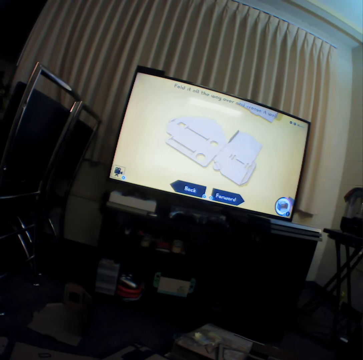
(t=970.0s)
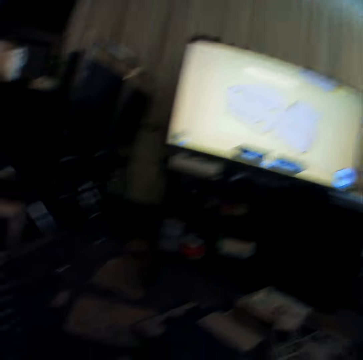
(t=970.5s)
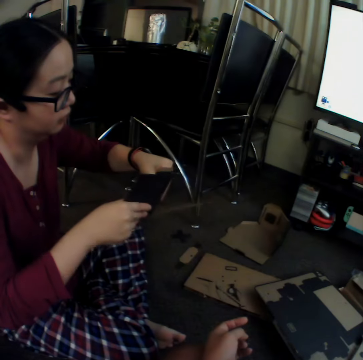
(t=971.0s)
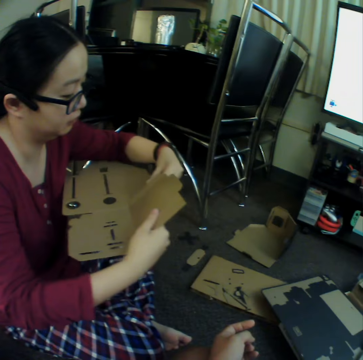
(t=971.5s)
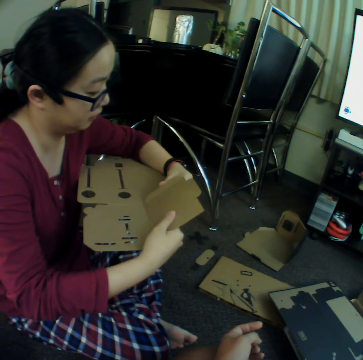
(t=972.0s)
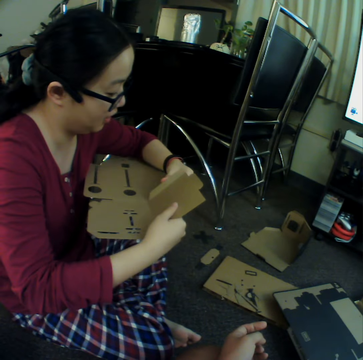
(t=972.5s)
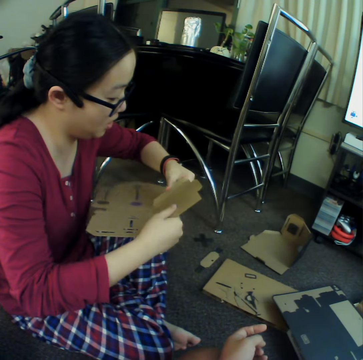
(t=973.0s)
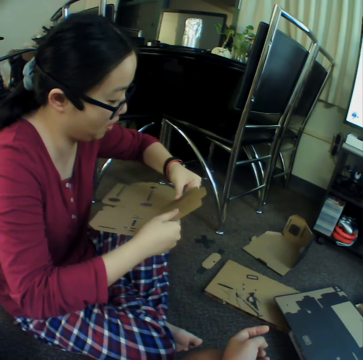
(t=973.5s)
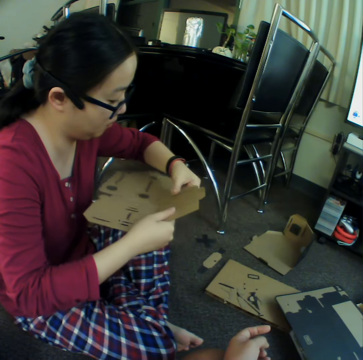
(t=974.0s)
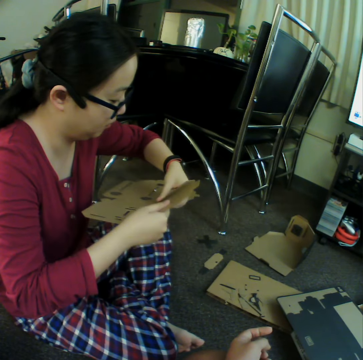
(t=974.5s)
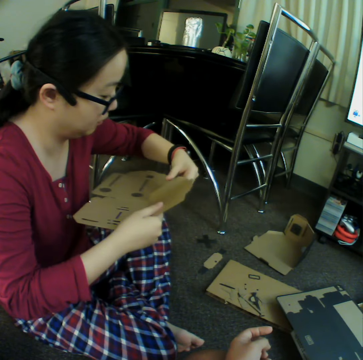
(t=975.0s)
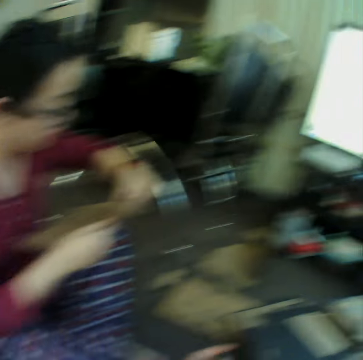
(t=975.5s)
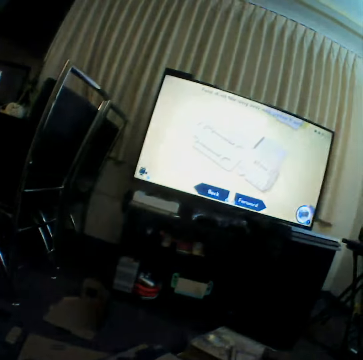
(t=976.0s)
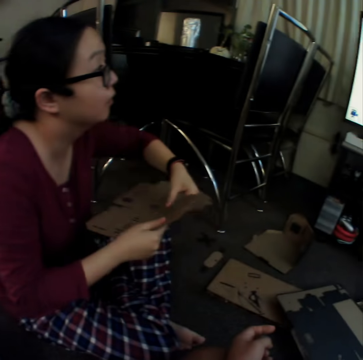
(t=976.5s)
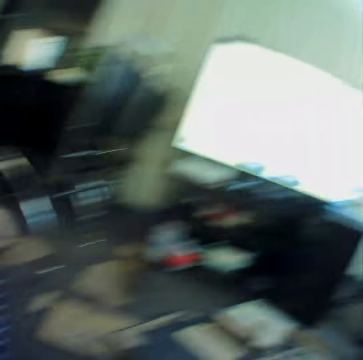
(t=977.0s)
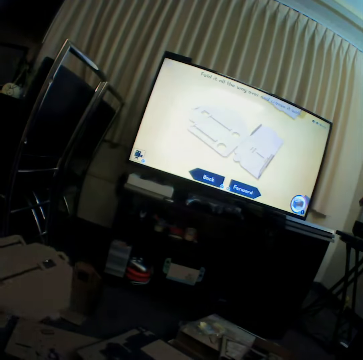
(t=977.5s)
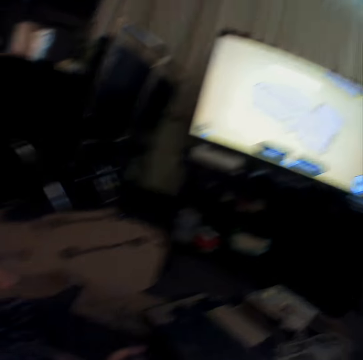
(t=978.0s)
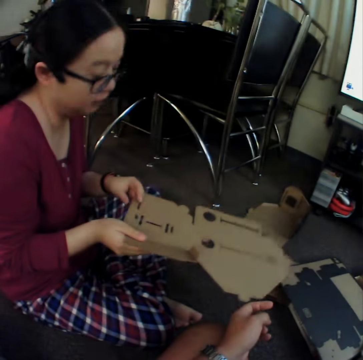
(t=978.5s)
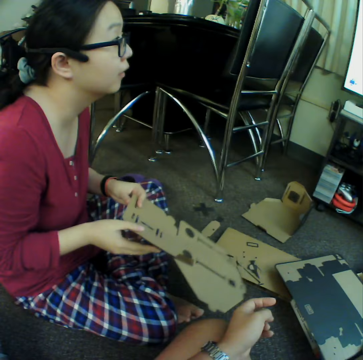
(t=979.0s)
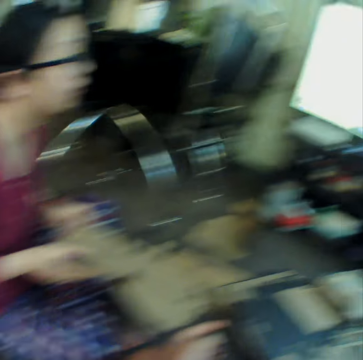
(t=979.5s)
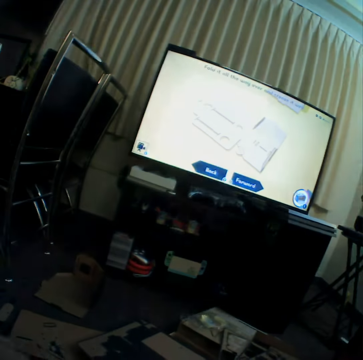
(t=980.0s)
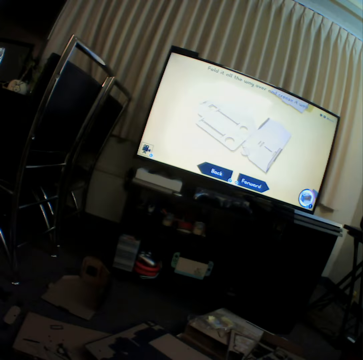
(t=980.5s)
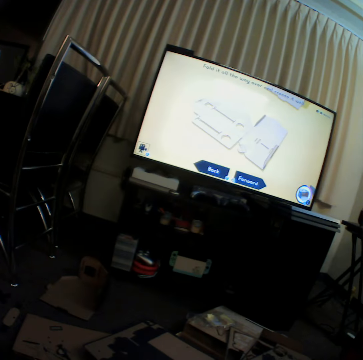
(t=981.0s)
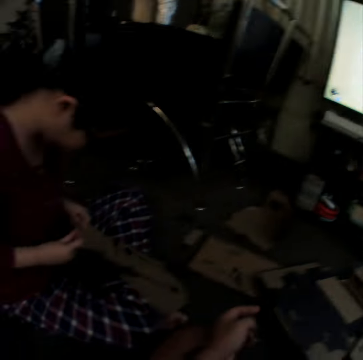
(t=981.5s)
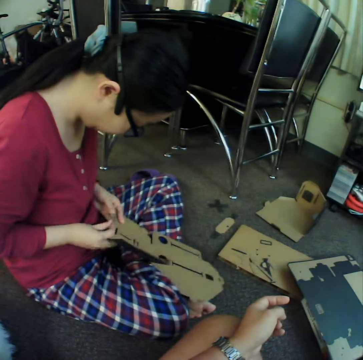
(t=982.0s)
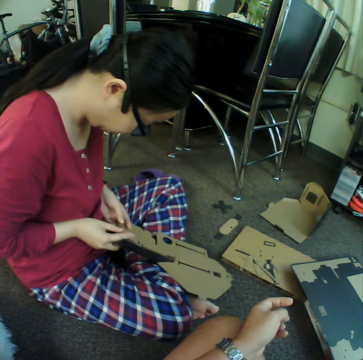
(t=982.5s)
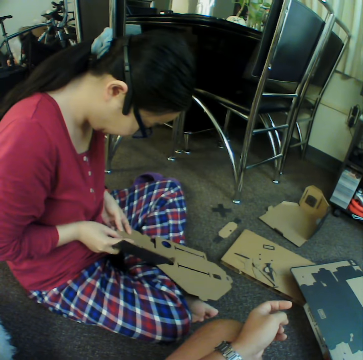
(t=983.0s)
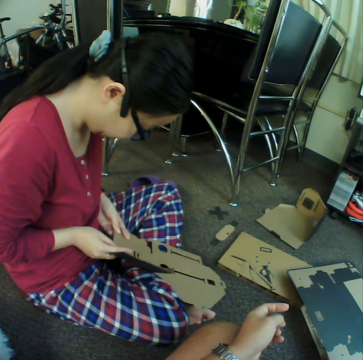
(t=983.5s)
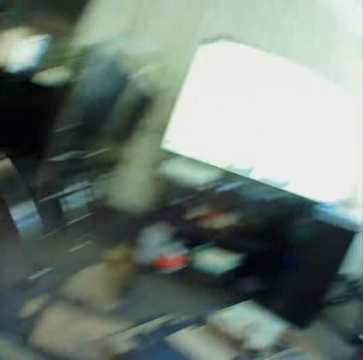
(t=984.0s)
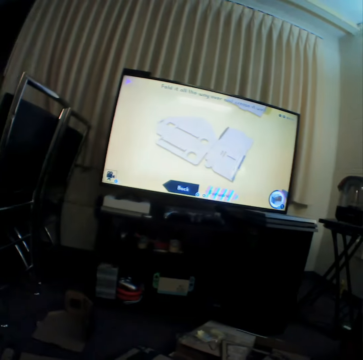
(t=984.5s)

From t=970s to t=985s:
A woman curves craft materials. The woman looks at the television. The camera wearer watches television. The woman curves the craft materials.

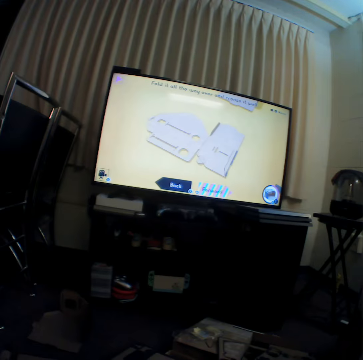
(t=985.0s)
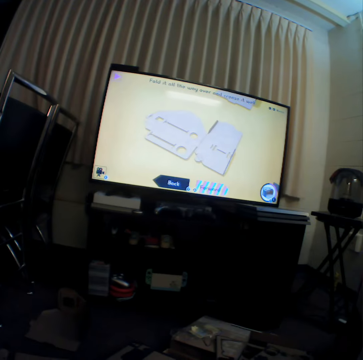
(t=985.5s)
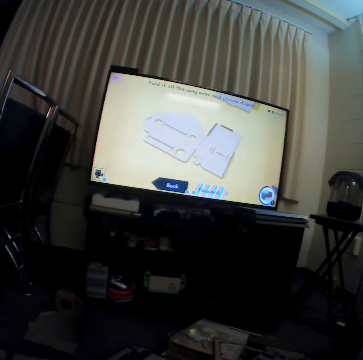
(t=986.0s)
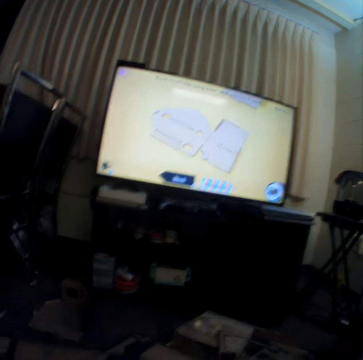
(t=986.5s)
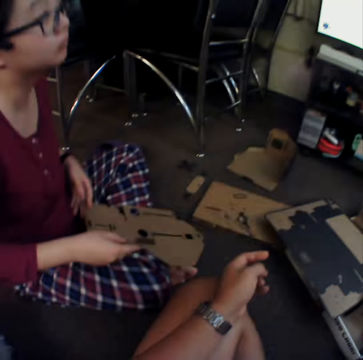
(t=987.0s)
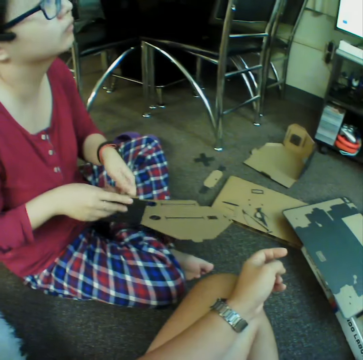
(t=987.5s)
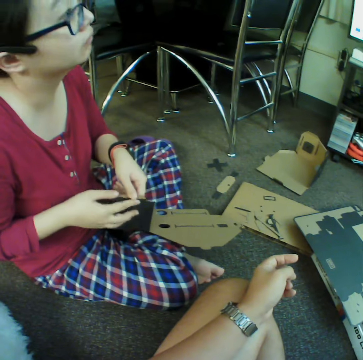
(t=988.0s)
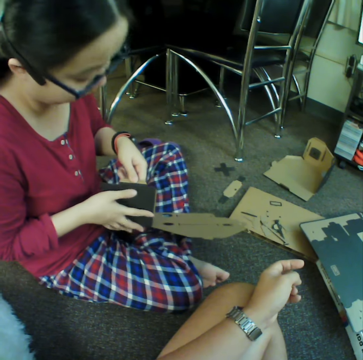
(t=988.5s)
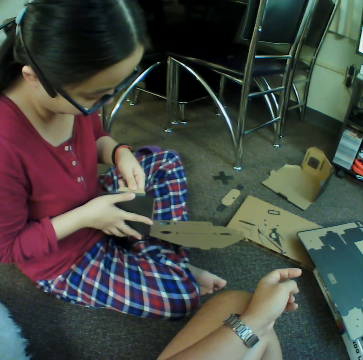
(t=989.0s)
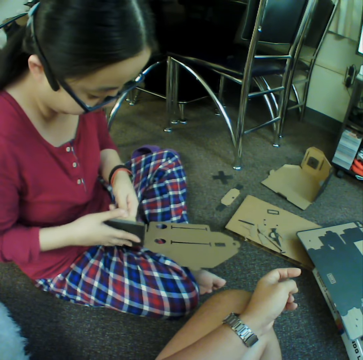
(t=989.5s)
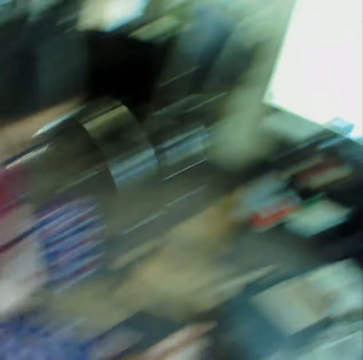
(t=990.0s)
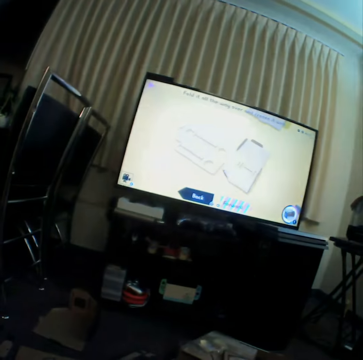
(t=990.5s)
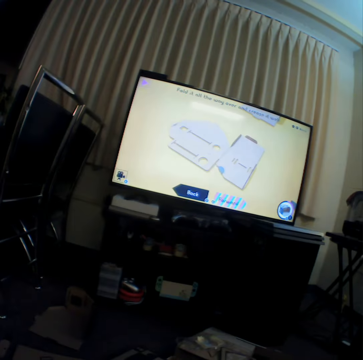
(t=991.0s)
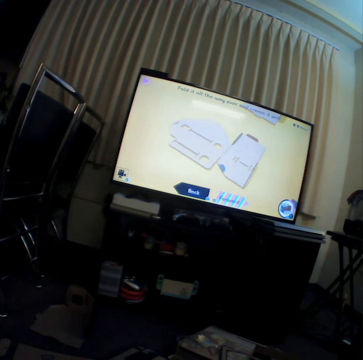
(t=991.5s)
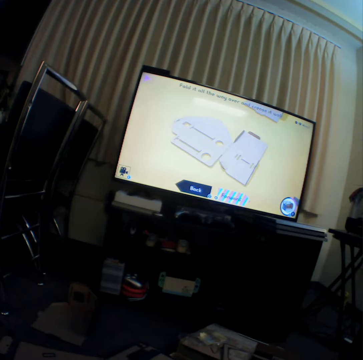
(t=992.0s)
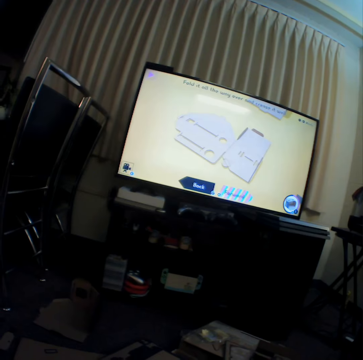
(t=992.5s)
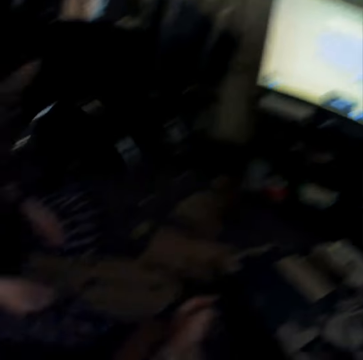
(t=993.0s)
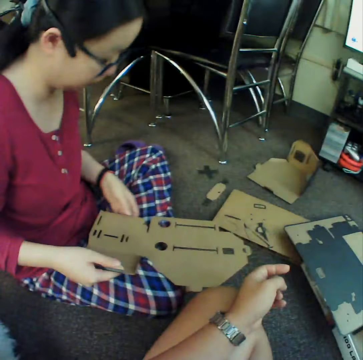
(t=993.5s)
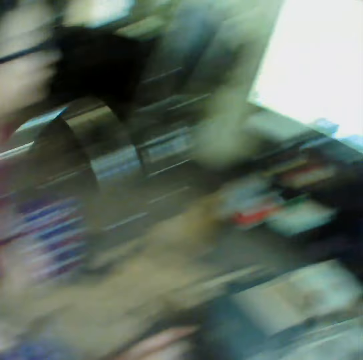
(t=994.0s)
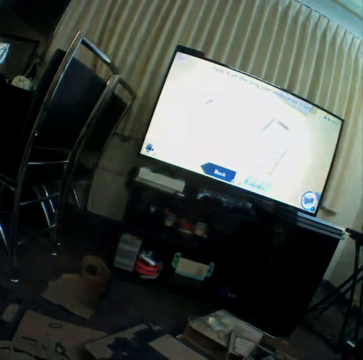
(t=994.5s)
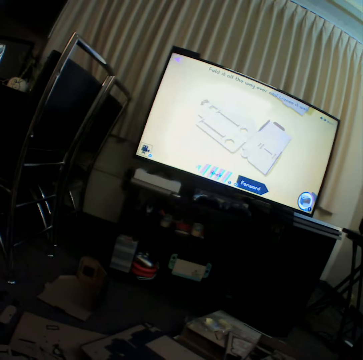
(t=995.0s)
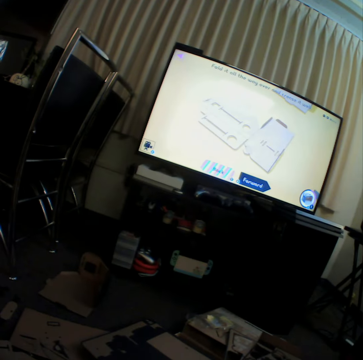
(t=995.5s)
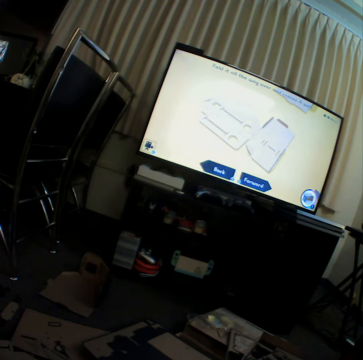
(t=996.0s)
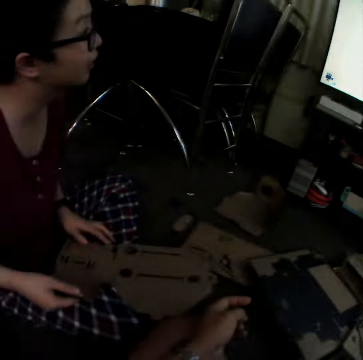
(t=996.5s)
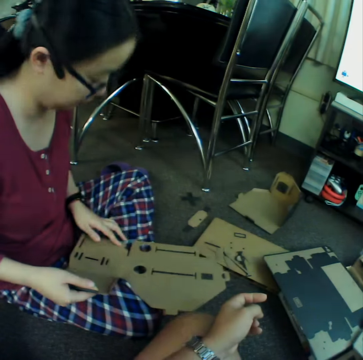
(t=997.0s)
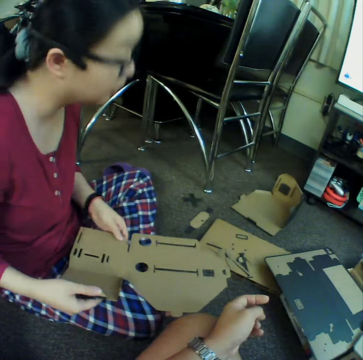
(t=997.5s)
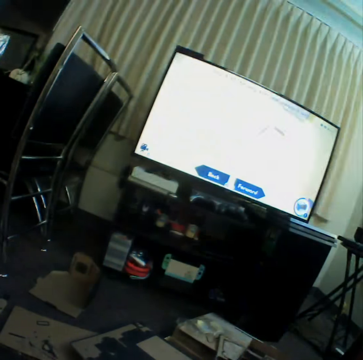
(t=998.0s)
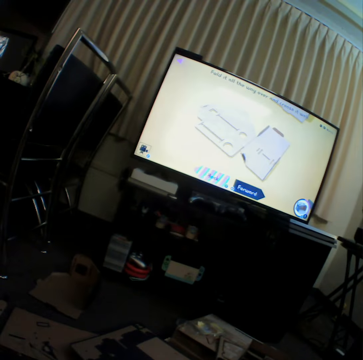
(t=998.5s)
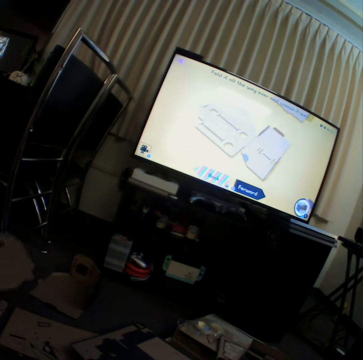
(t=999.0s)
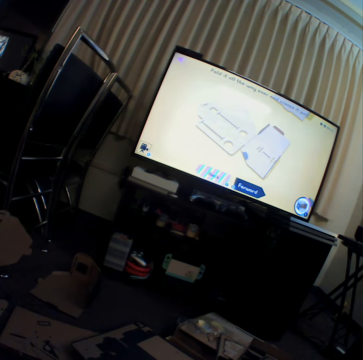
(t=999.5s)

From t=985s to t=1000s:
The camera wearer watches television. A woman curves craft materials. The camera wearer watches television.

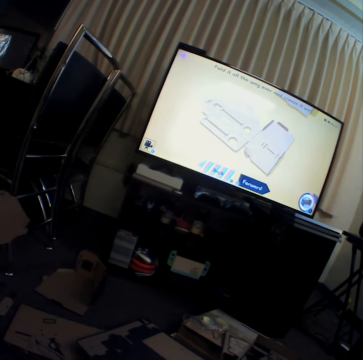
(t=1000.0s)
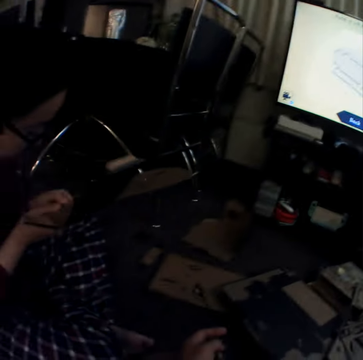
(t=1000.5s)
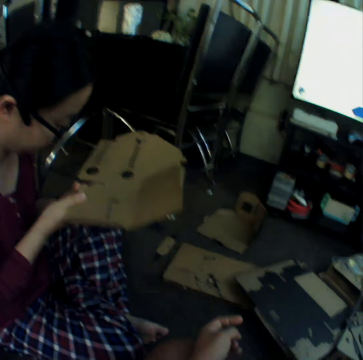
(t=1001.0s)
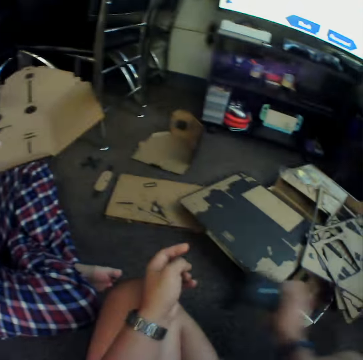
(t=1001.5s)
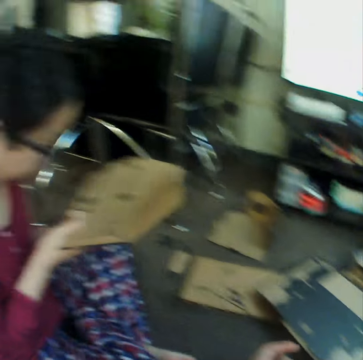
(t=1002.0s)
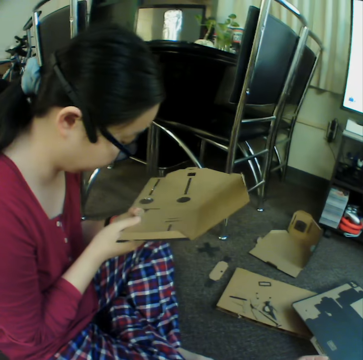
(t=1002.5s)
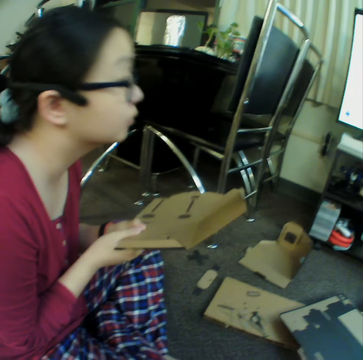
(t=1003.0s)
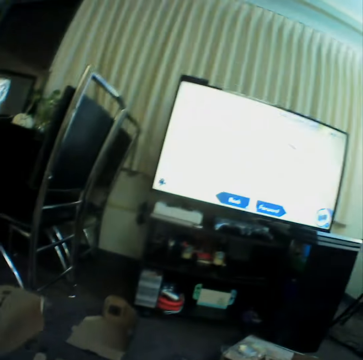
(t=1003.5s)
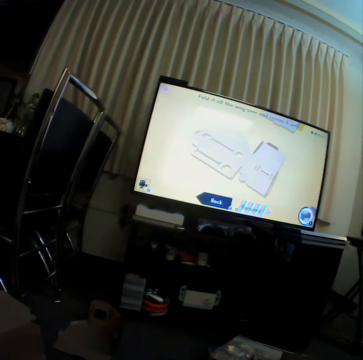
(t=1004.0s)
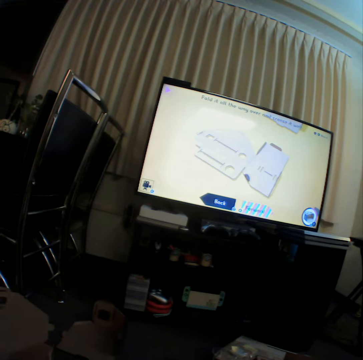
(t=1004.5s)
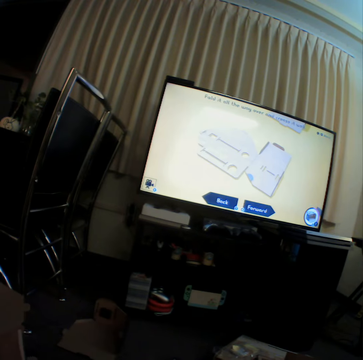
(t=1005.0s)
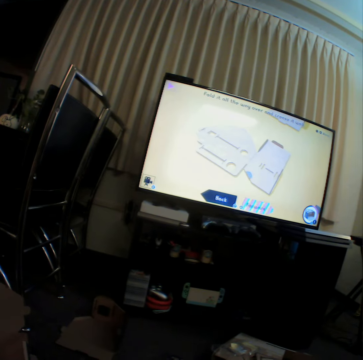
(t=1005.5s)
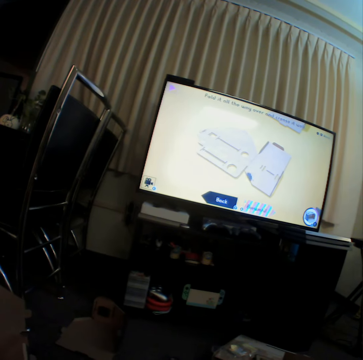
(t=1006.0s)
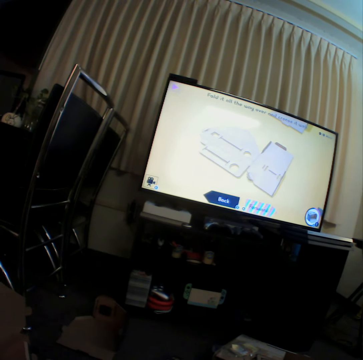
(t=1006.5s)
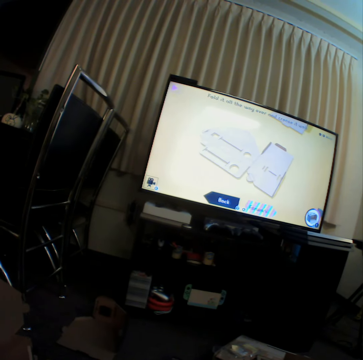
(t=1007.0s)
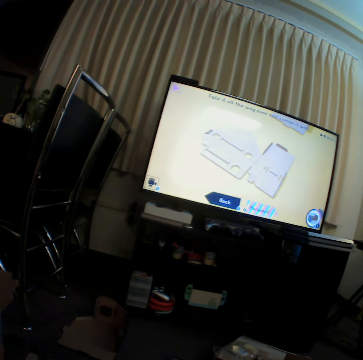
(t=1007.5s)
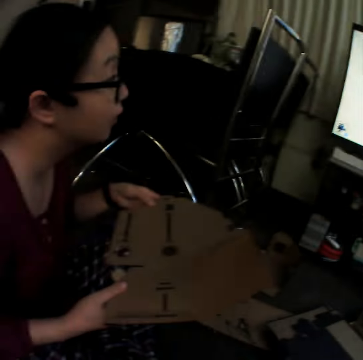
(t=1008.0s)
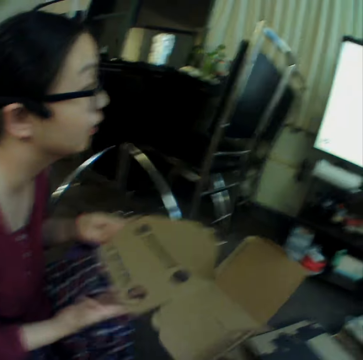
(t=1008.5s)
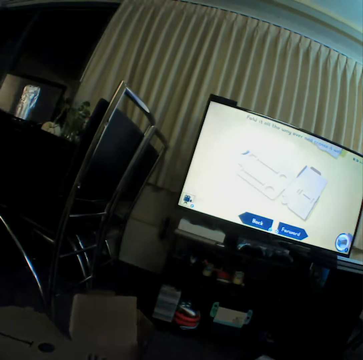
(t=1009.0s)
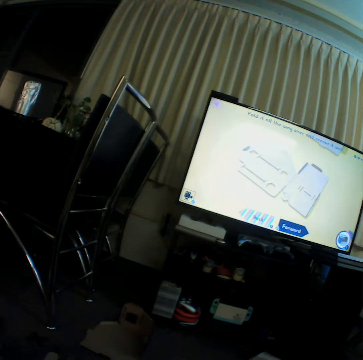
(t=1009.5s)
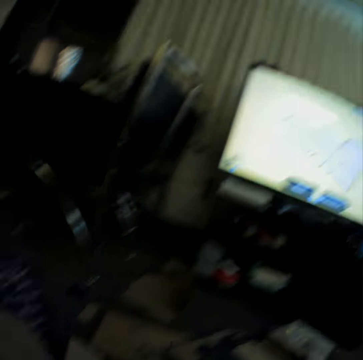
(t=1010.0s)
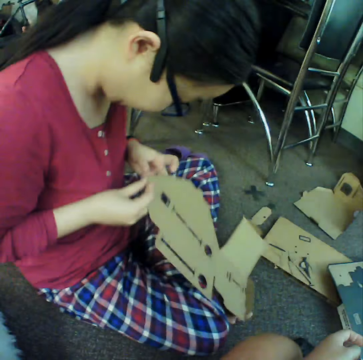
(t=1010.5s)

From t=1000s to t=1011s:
A woman curves craft materials.
